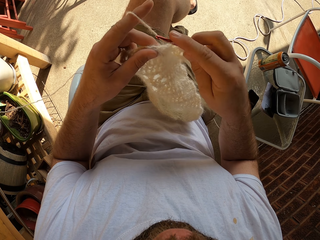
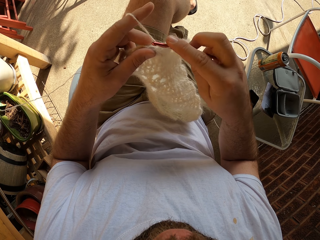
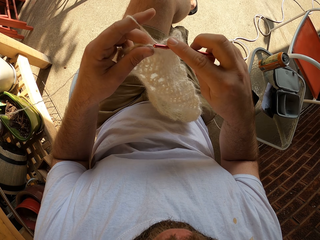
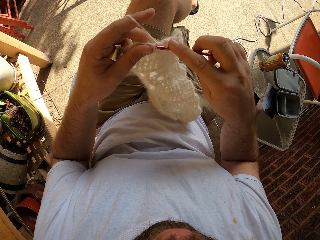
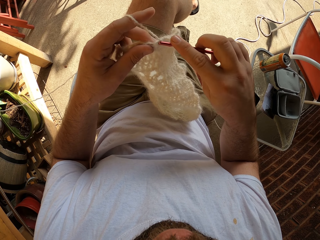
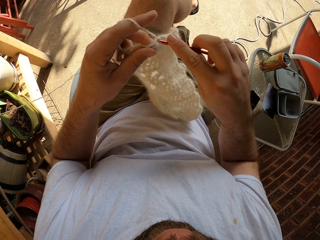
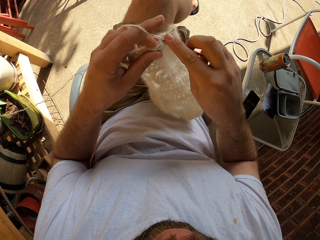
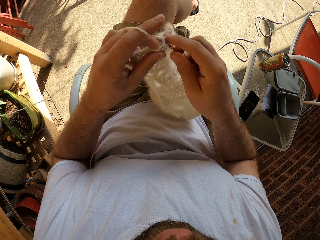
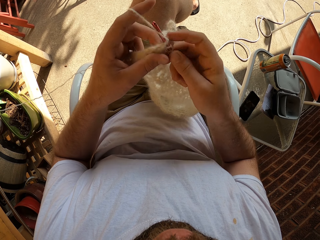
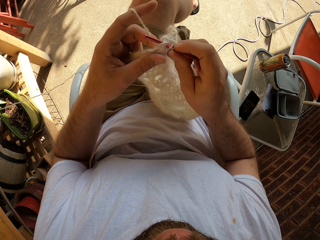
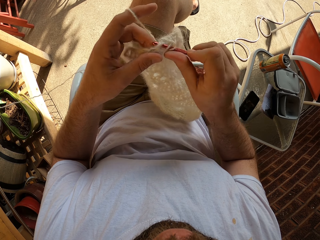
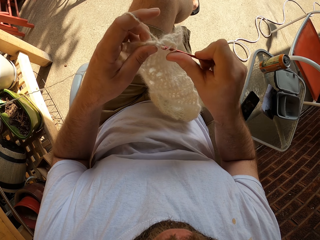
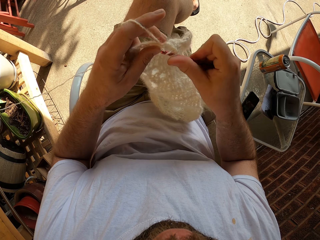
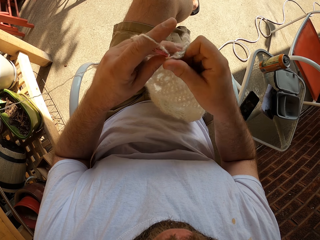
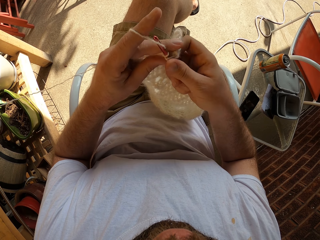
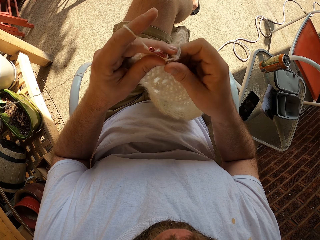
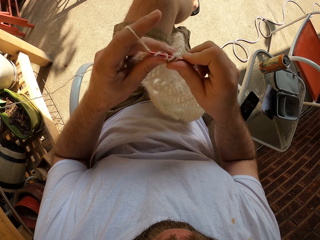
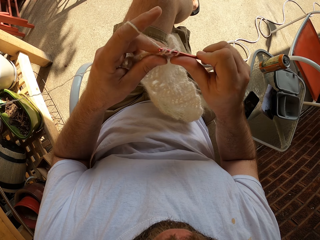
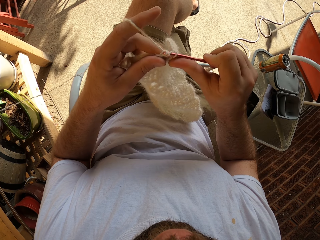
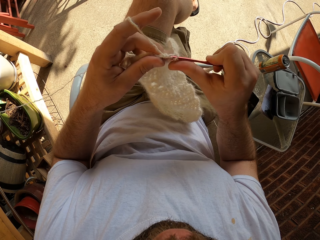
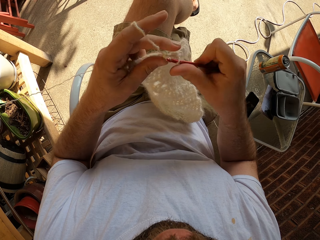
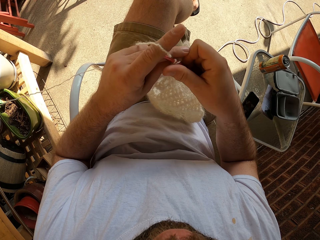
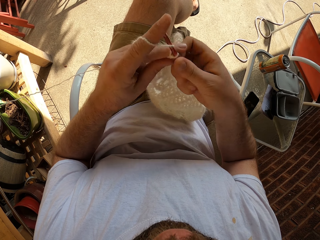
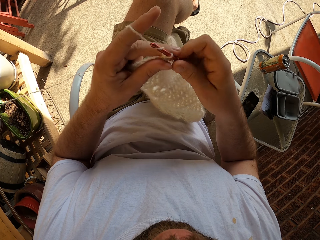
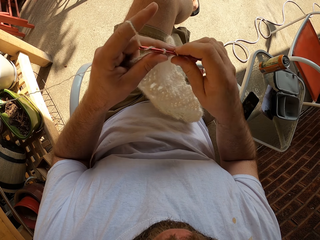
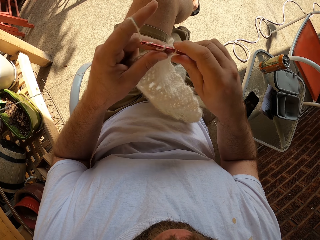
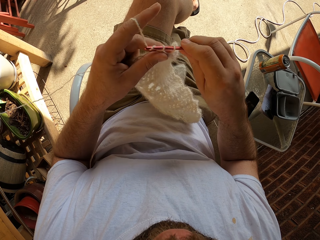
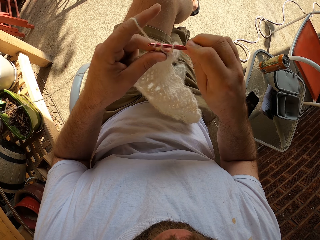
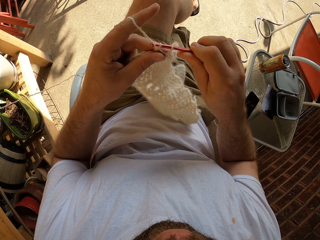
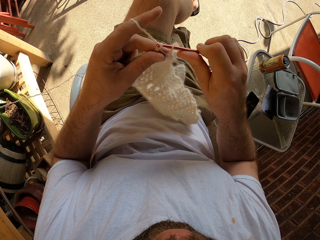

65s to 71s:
The camera wearer knits the garment.
